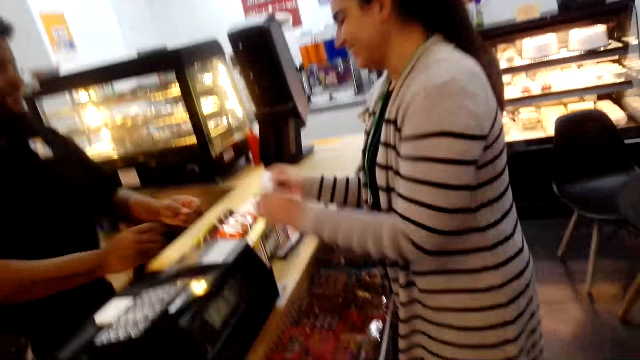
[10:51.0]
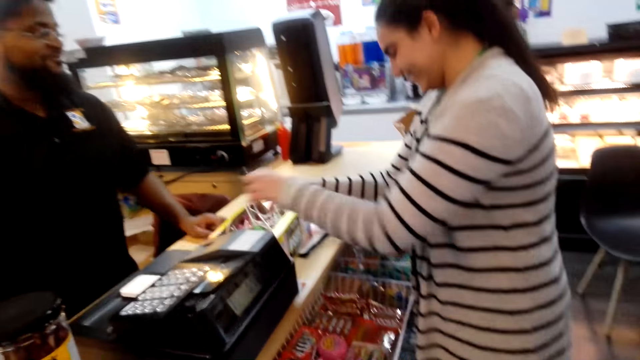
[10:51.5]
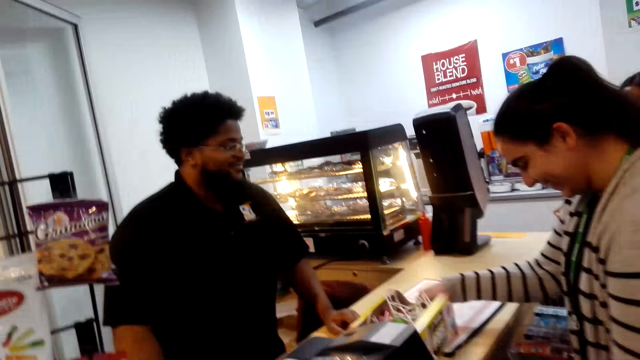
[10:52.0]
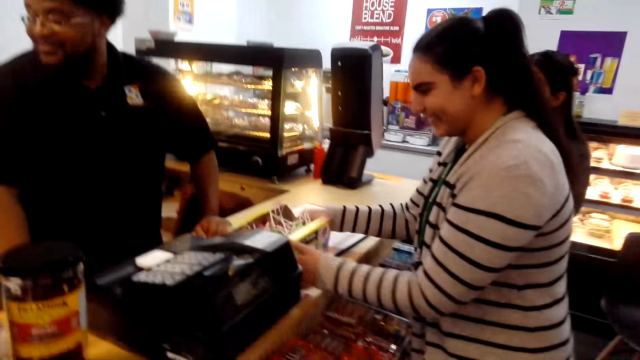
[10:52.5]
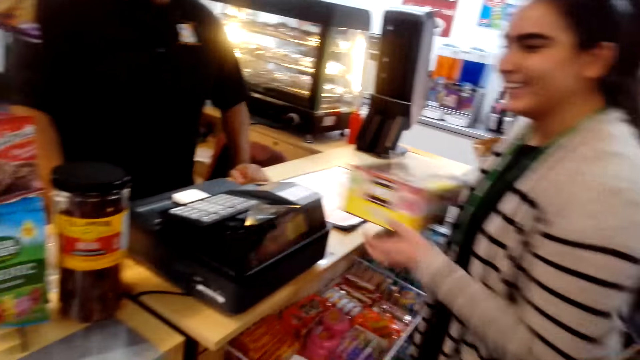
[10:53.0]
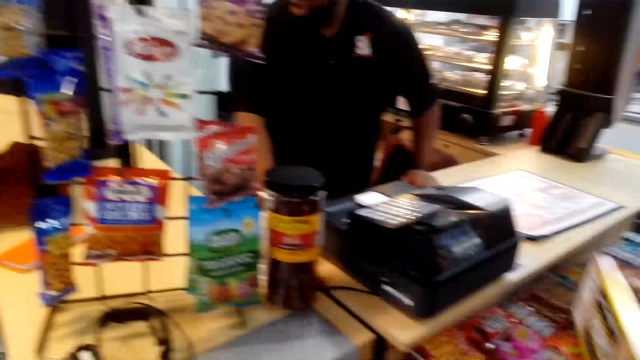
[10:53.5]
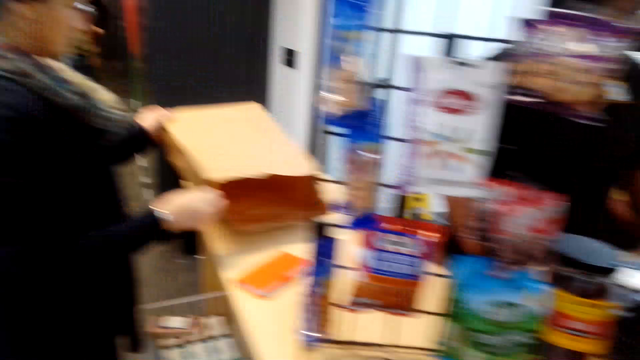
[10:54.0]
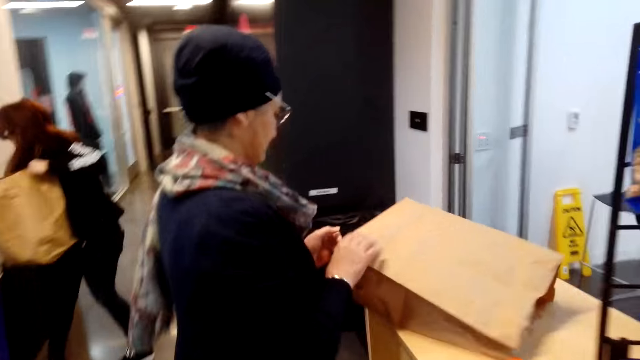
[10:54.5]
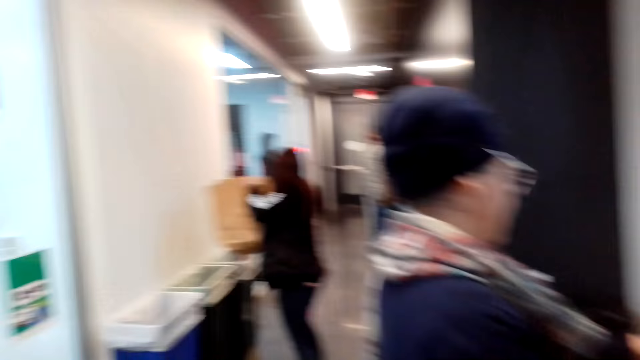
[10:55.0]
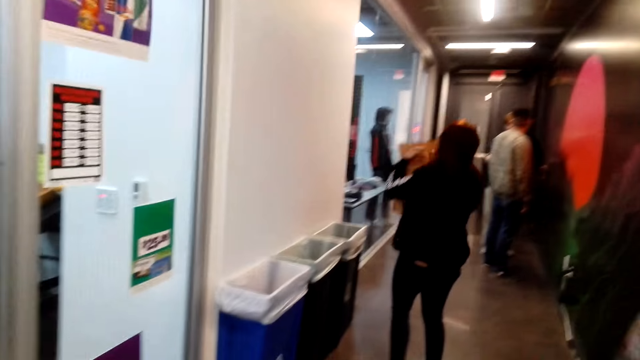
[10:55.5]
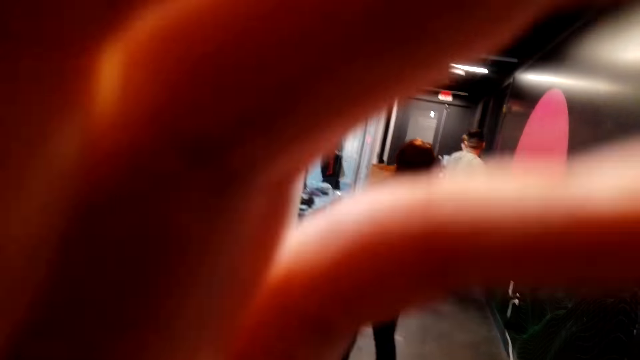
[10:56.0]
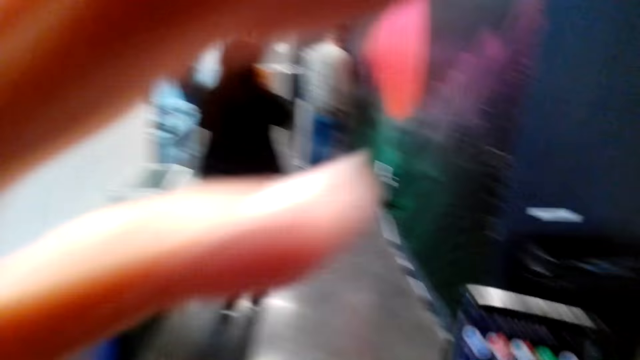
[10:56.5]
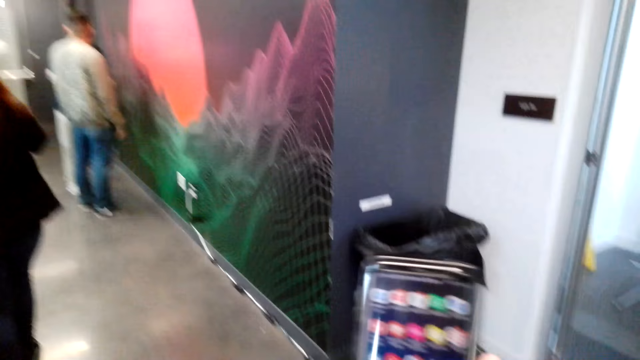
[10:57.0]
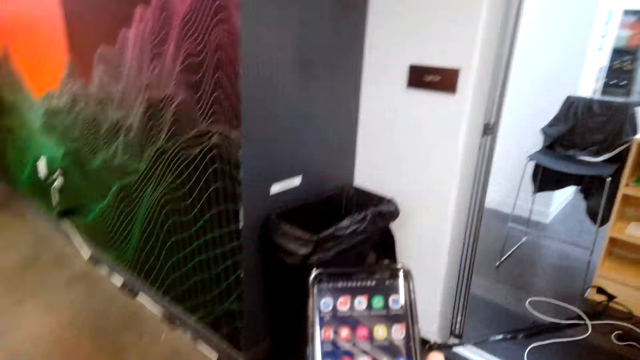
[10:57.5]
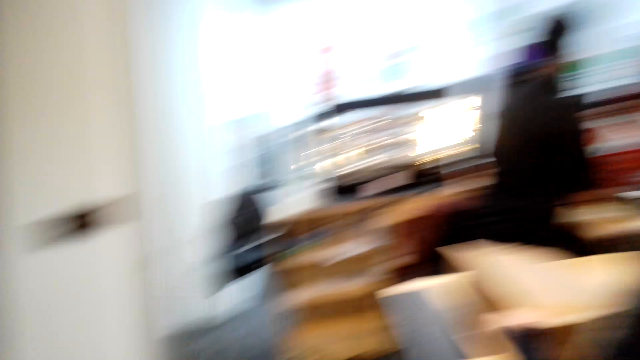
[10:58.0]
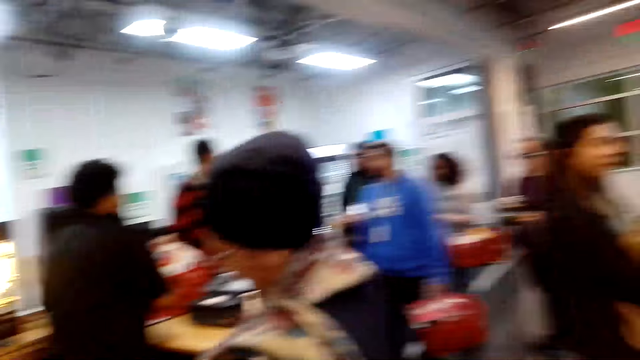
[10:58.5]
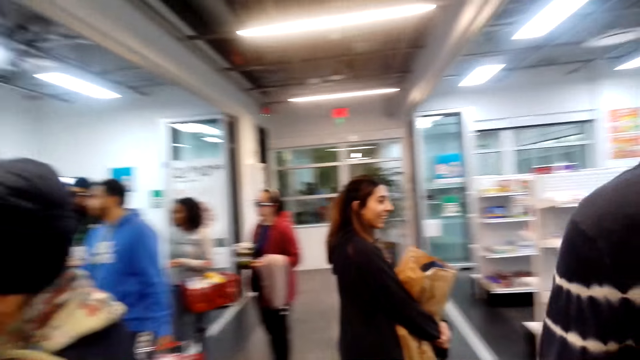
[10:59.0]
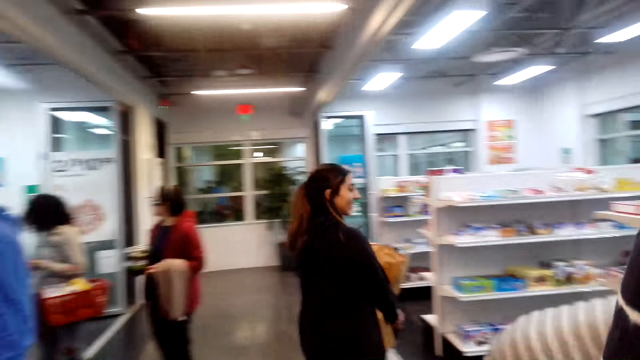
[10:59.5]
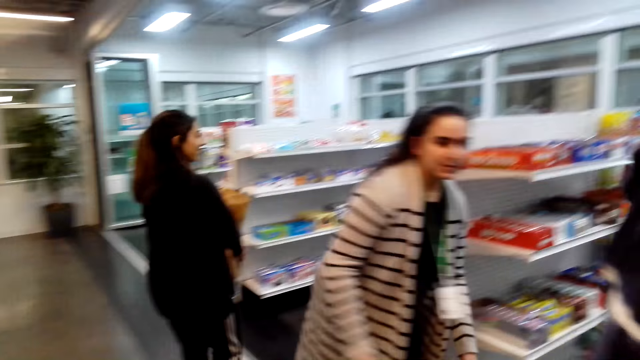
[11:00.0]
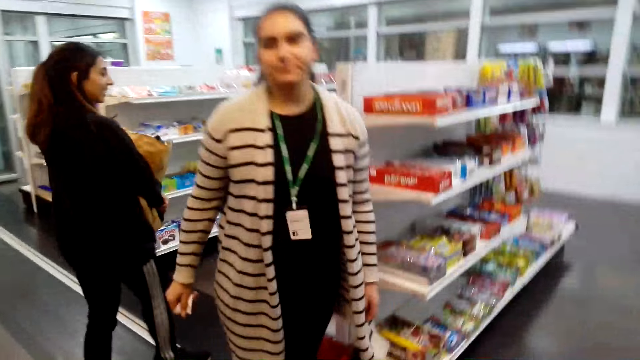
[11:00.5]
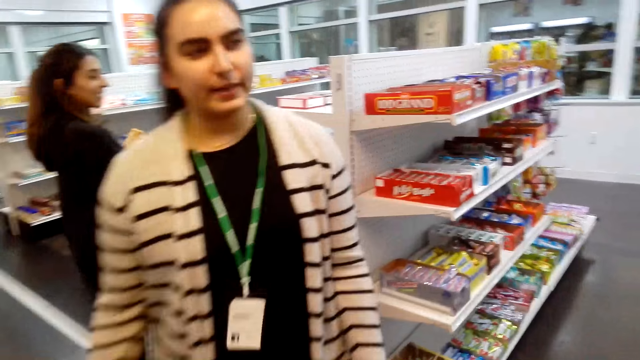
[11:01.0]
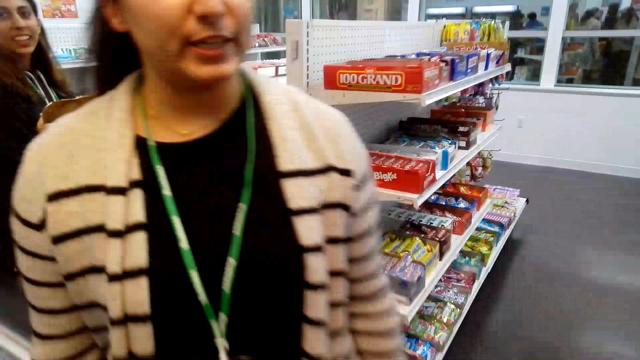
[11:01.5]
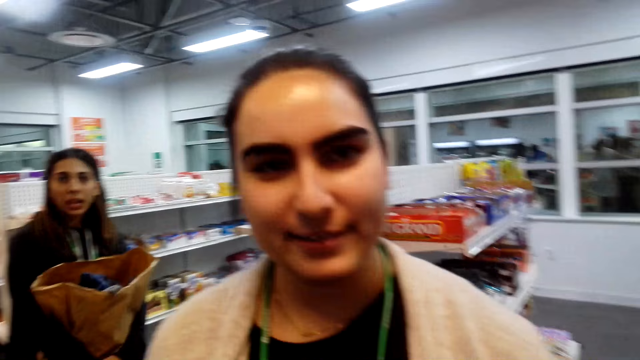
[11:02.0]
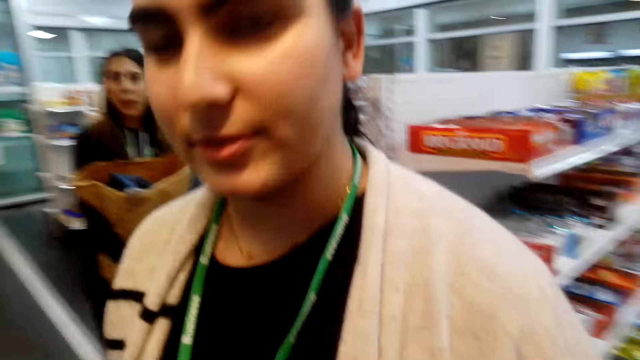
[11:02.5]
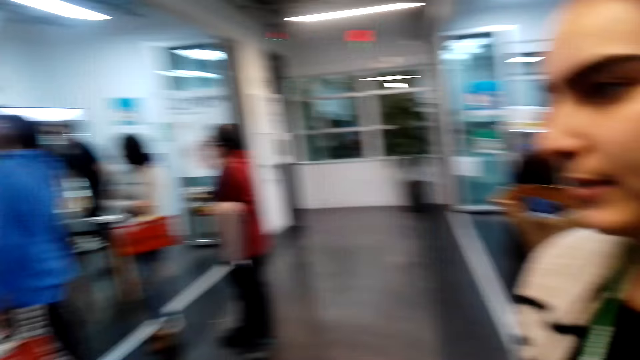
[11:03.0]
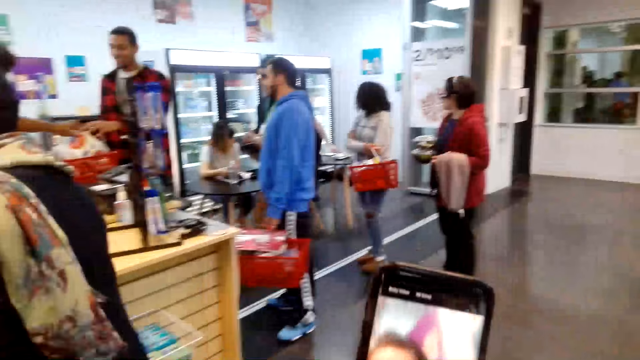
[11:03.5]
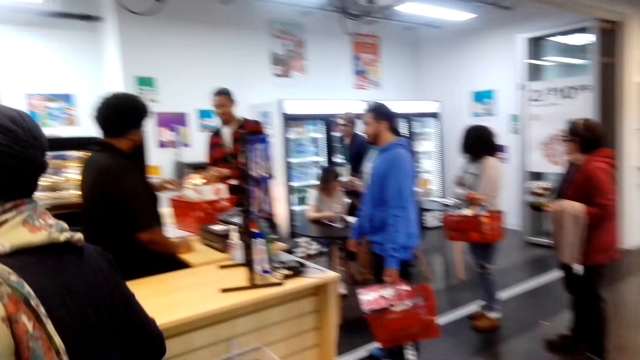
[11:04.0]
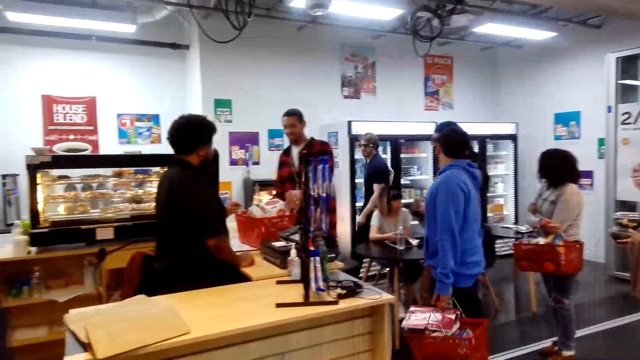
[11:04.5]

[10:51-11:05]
A man calculates items for a person. The person takes the box of sweets. A woman laughs. The camera wearer walks in the supermarket. Another person holds a shopping bag on the counter. The camera wearer adjusts the head camera. She walks around. She scrolls her phone. She looks around the supermarket. The first person shops around the supermarket. A third person shops in the supermarket. The woman speaks to the camera wearer.

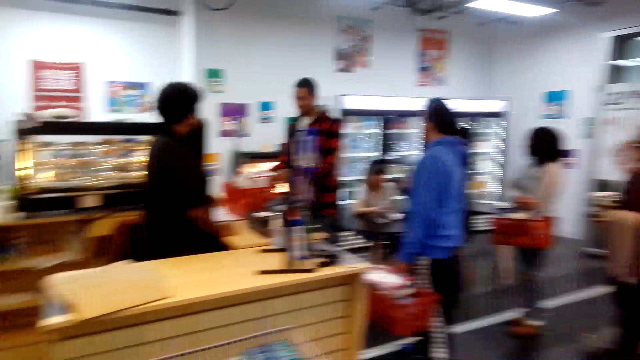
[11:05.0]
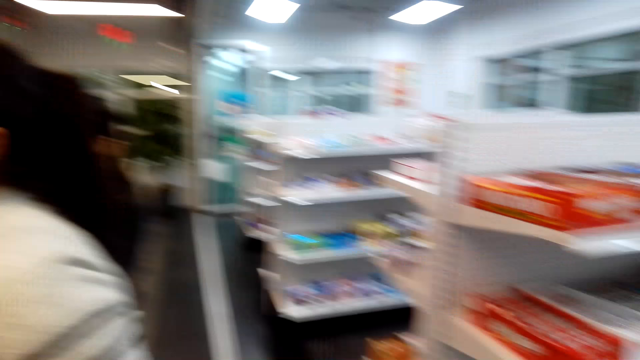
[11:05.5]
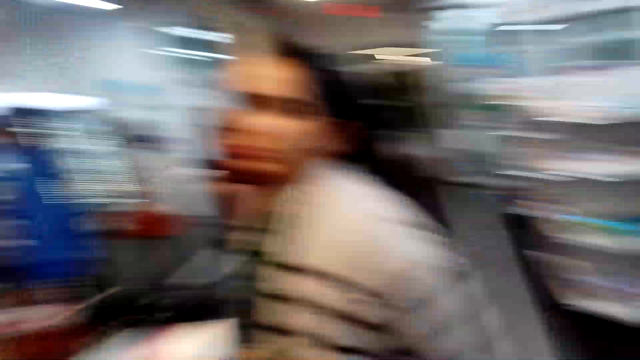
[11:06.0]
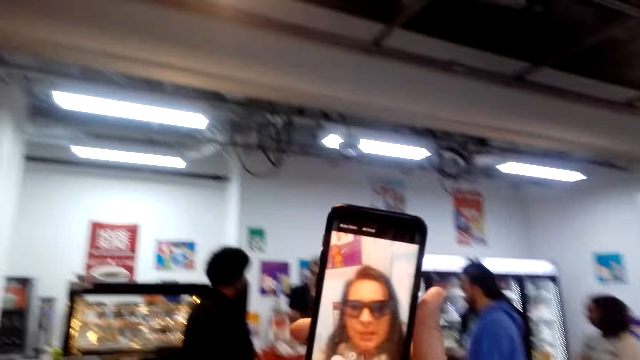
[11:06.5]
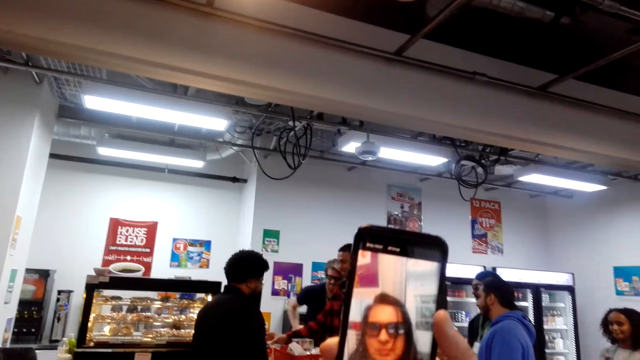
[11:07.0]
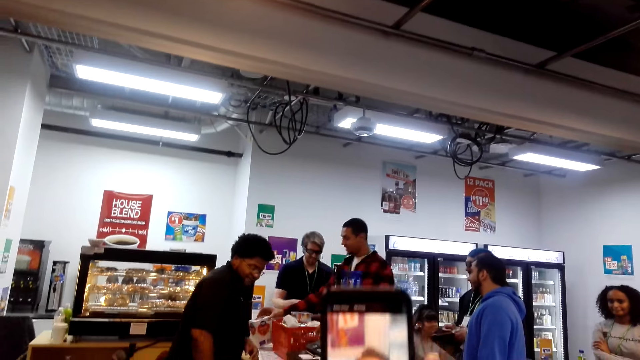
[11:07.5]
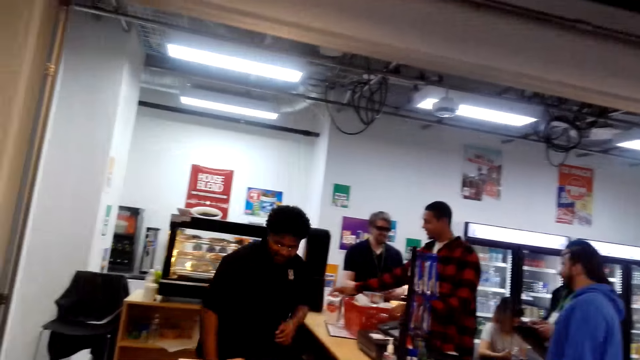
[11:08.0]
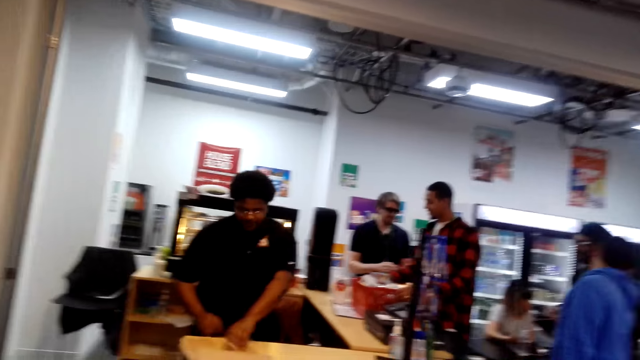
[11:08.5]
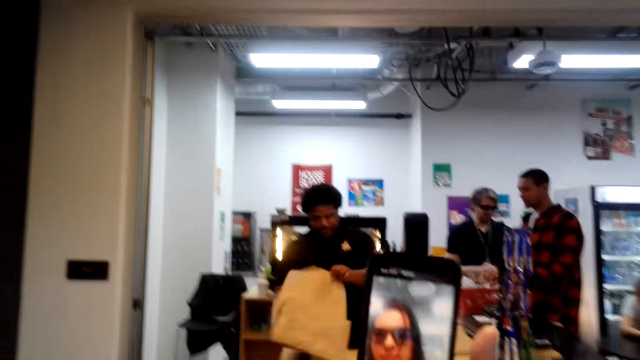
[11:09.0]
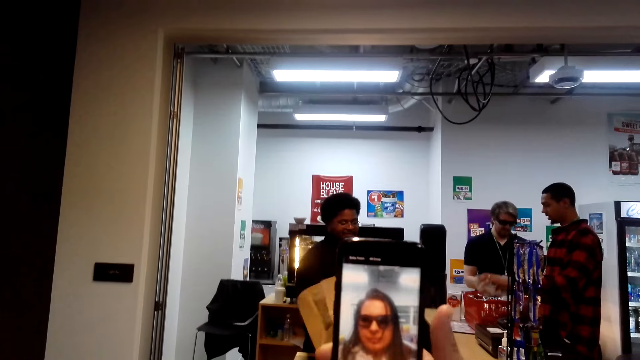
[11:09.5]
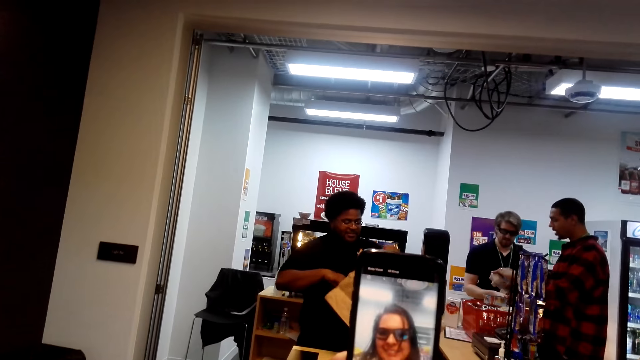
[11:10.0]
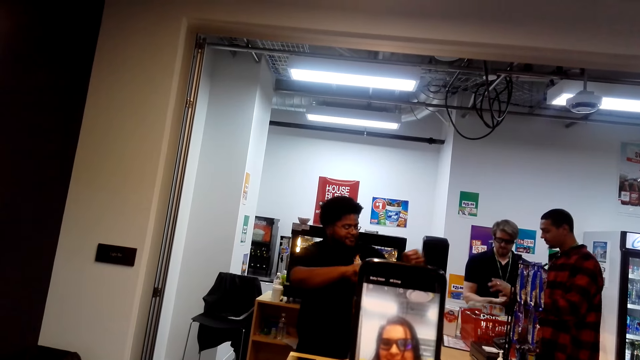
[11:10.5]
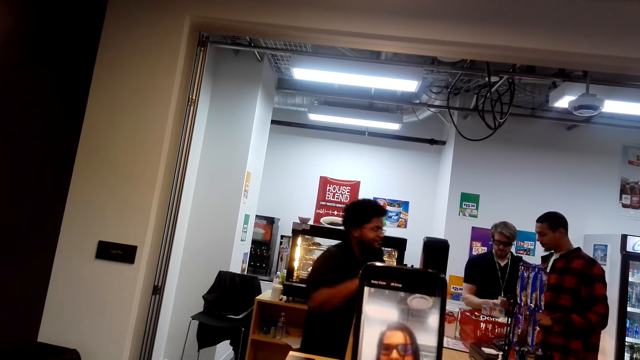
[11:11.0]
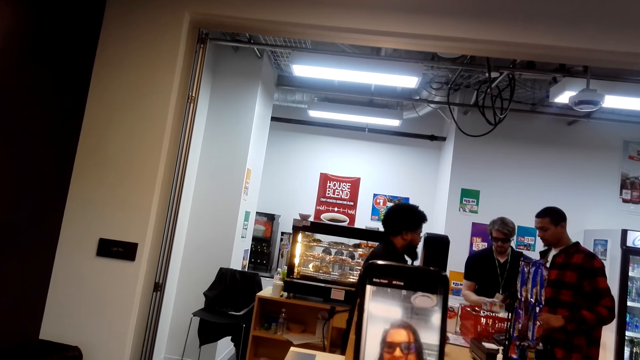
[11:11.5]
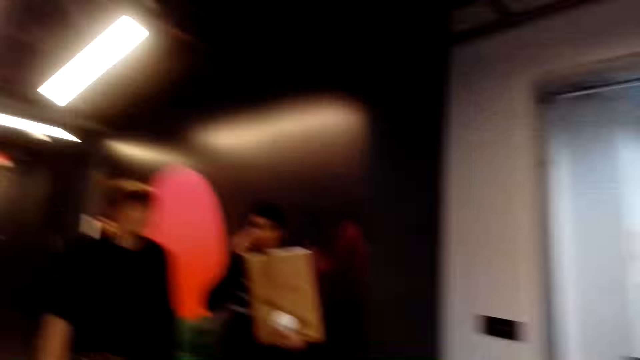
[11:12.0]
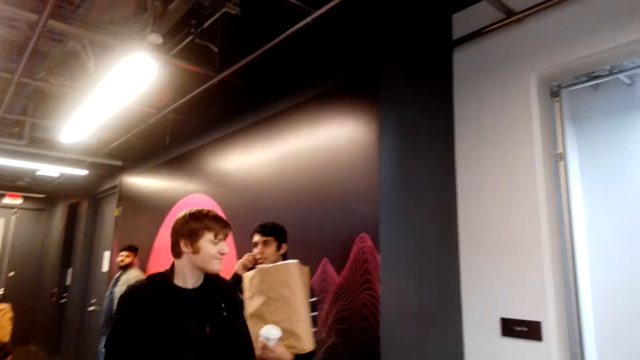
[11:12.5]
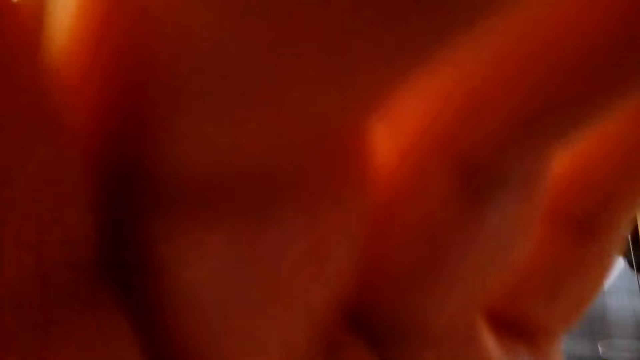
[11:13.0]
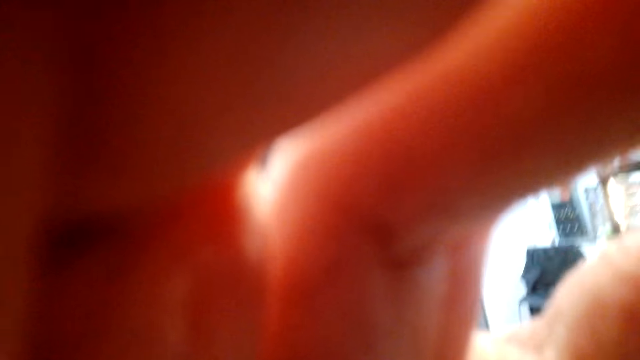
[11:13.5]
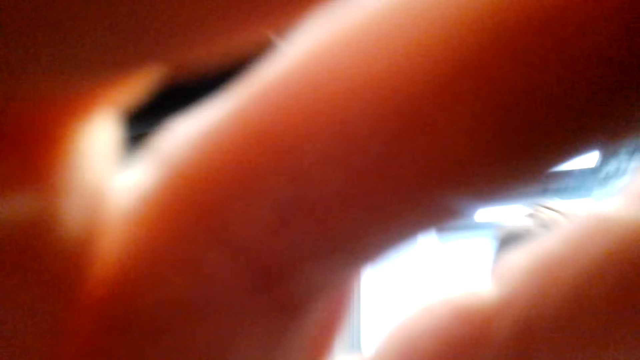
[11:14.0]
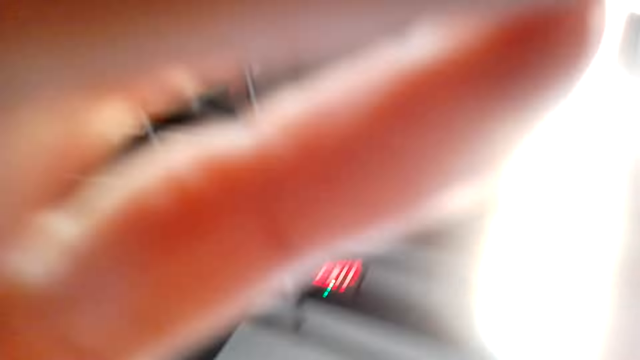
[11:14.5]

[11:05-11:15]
The camera wearer takes a selfie. A person takes a shopping bag. The person opens the shopping bag. The person calculates items for another person. A third person walks around. The camera wearer adjusts the head camera. She raises her hand.
